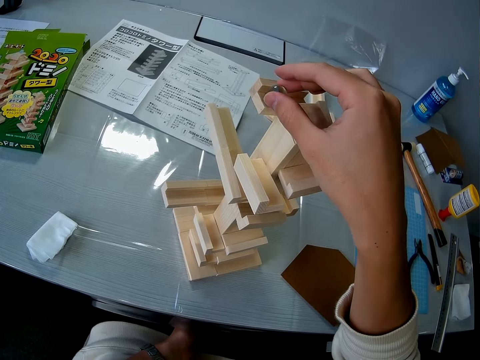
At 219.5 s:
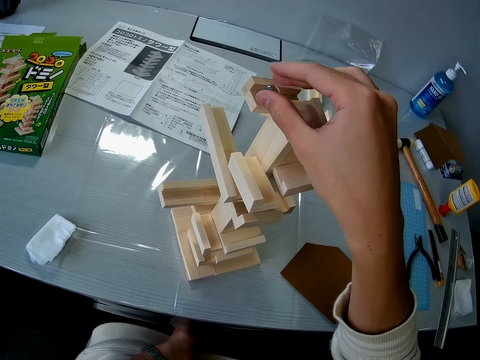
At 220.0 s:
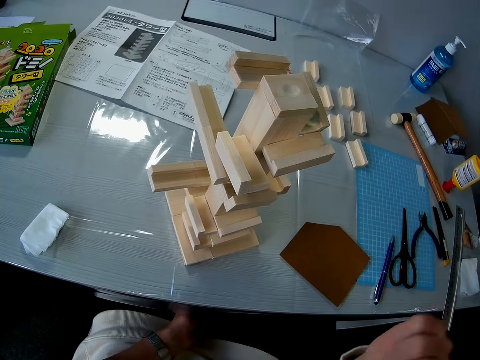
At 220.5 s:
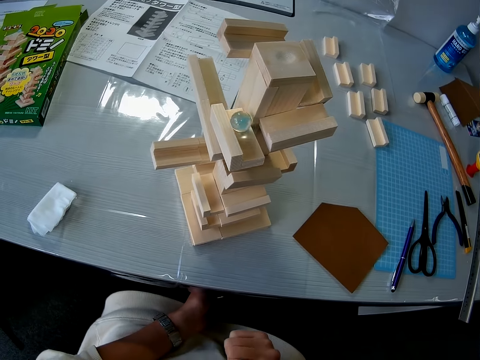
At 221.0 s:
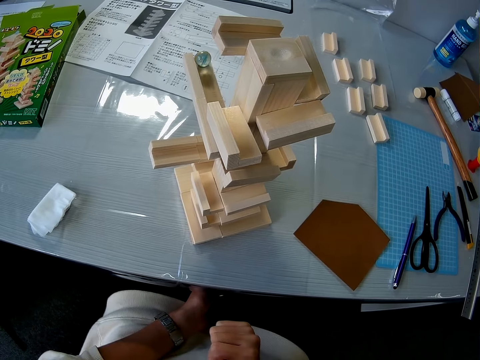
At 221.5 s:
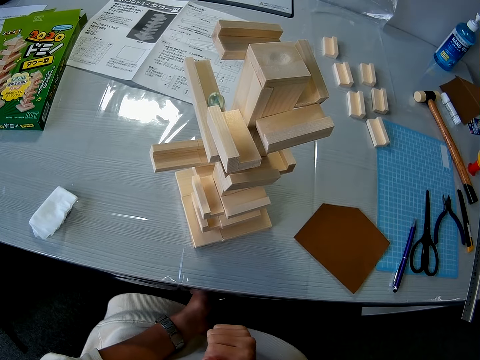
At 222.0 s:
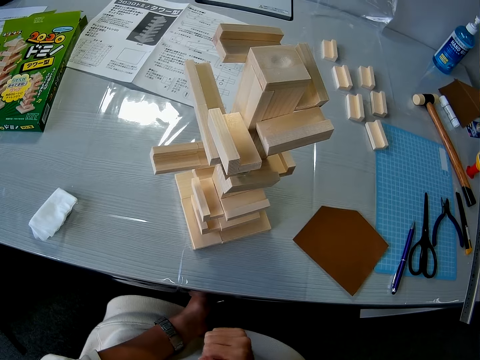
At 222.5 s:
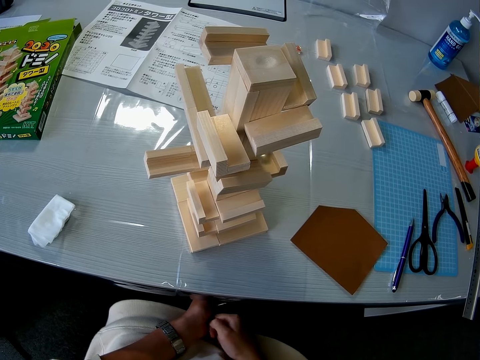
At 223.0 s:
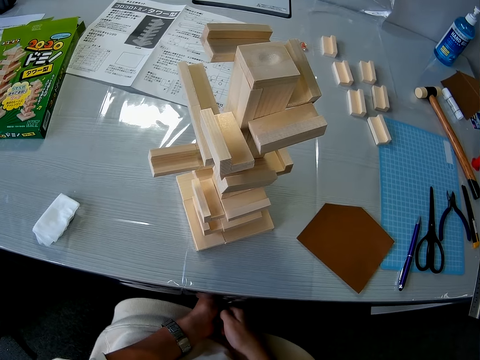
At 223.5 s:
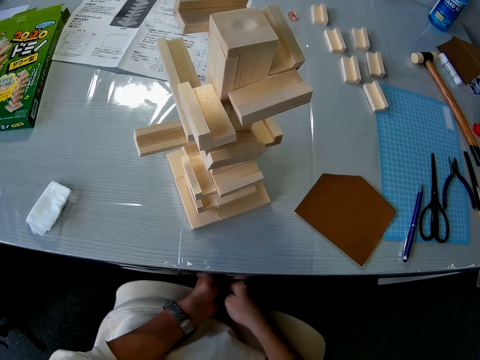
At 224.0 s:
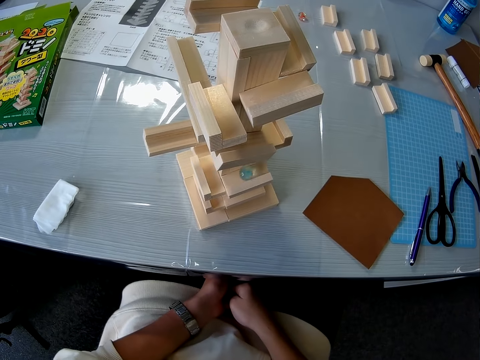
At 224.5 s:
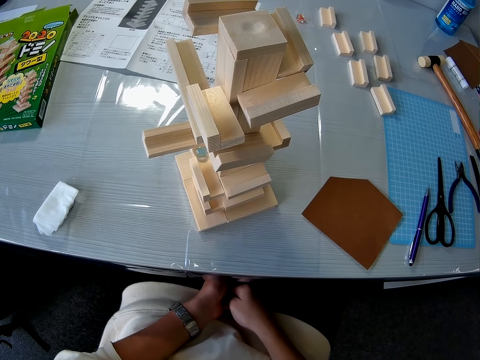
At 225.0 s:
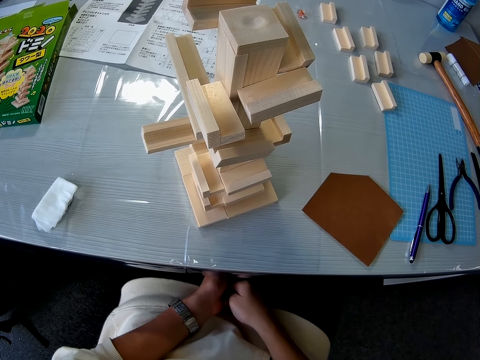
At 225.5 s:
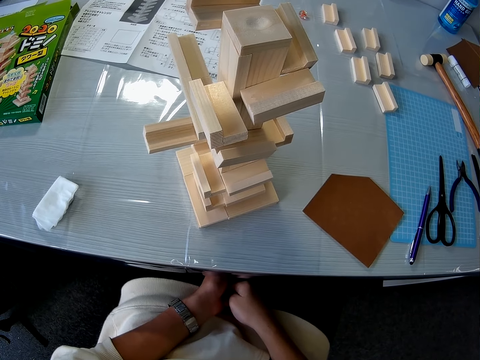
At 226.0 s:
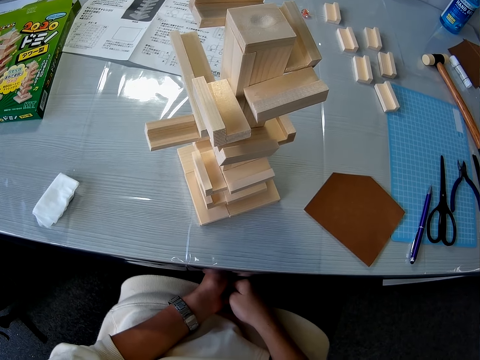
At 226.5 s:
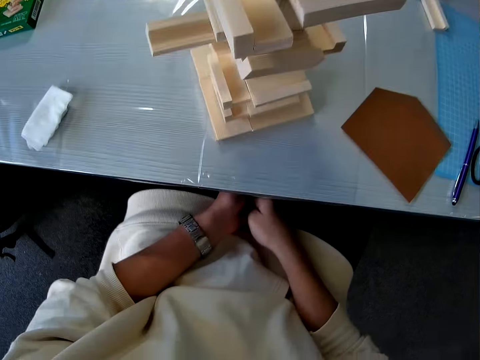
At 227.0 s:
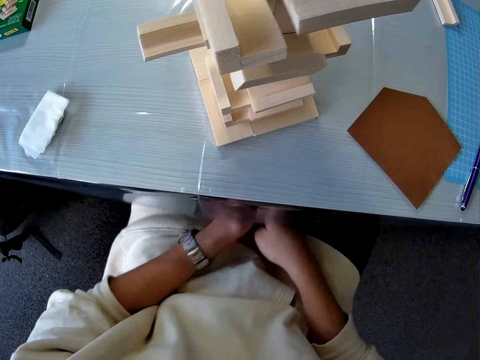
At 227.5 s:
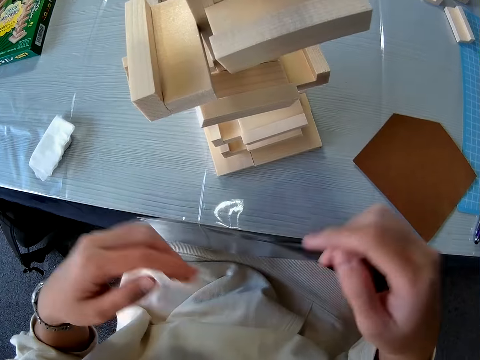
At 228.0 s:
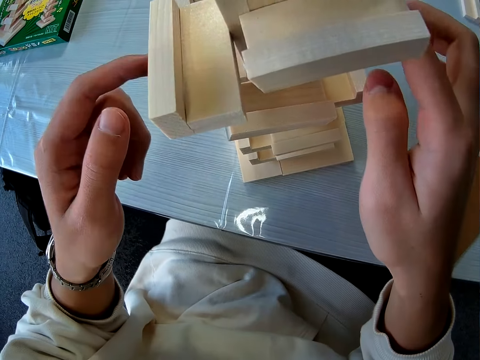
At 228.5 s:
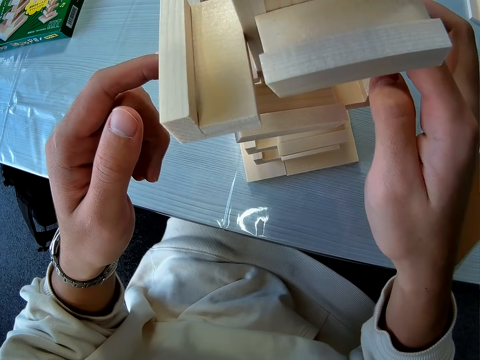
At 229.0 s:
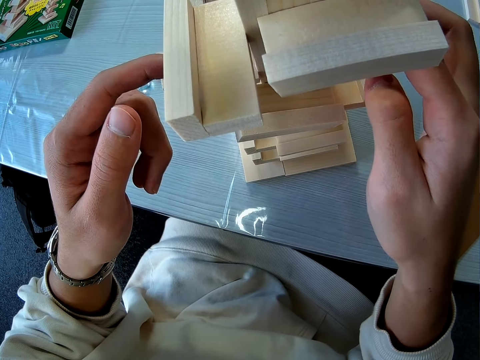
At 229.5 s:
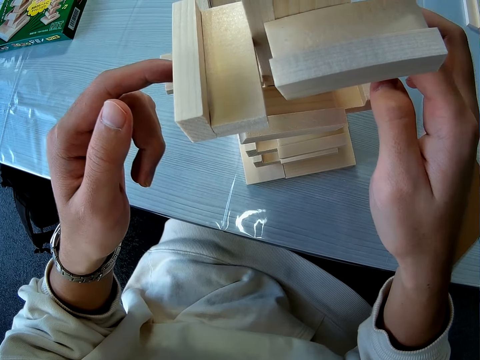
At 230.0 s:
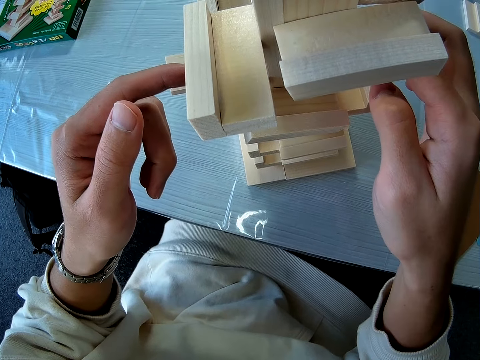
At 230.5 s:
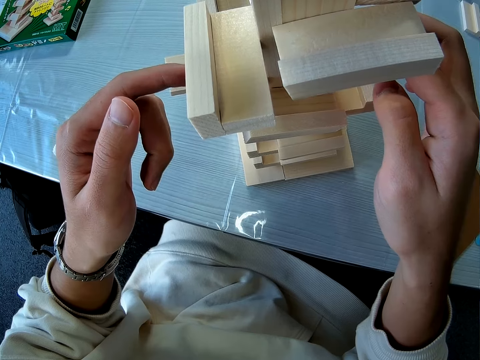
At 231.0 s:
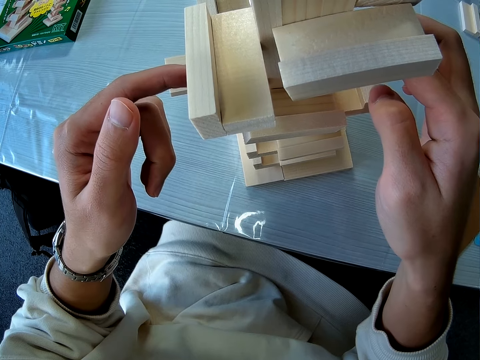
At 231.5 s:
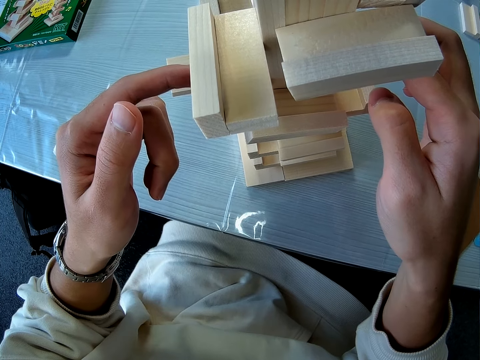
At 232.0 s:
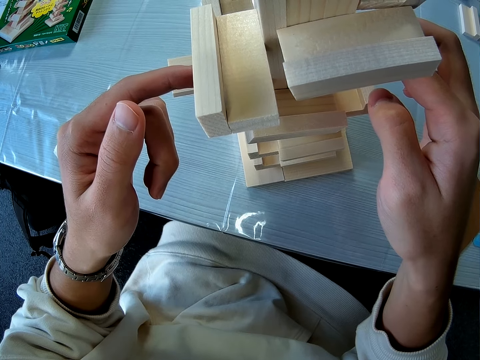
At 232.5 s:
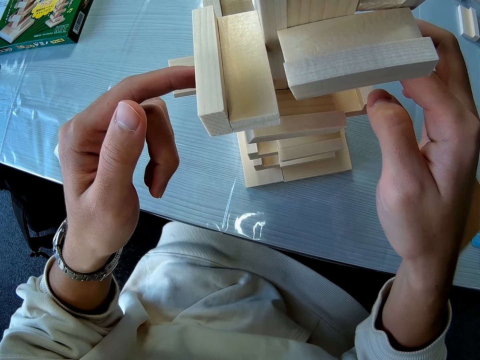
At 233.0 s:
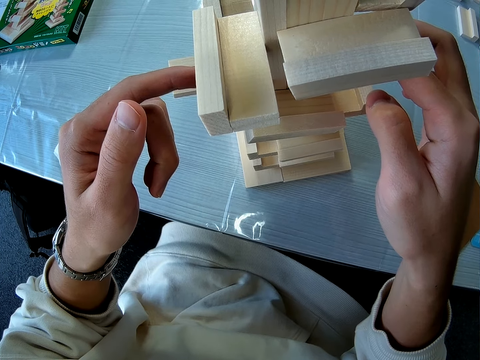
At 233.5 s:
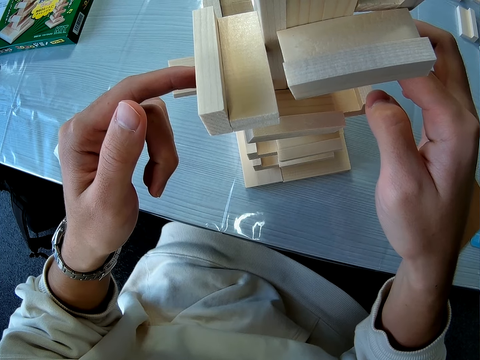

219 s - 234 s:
The camera wearer presses the wooden topple brick game with his two hands.

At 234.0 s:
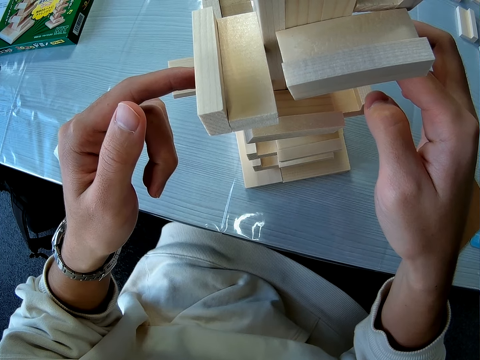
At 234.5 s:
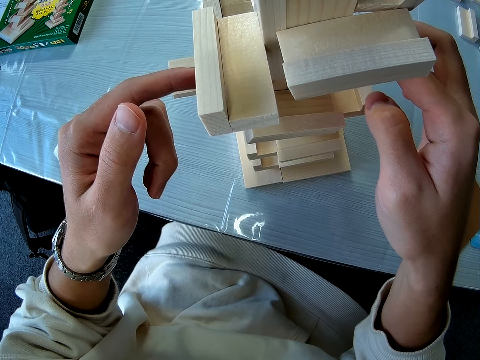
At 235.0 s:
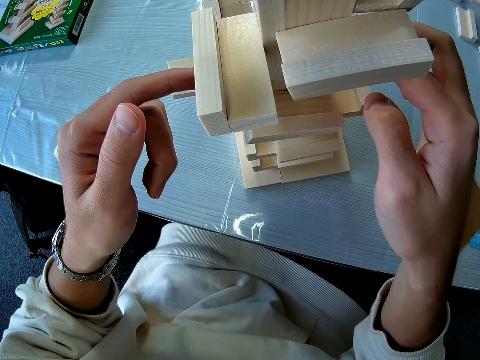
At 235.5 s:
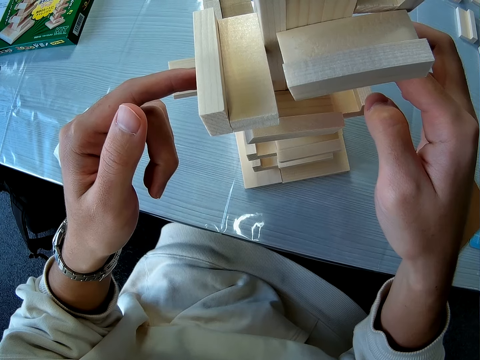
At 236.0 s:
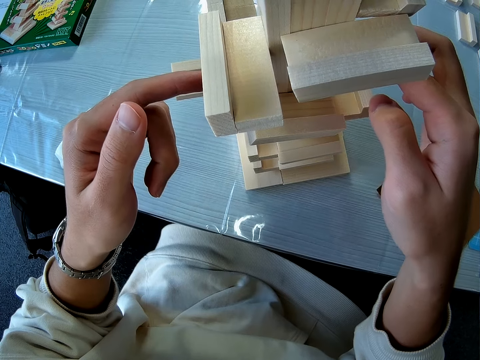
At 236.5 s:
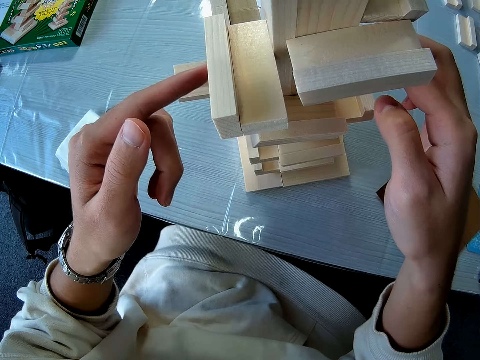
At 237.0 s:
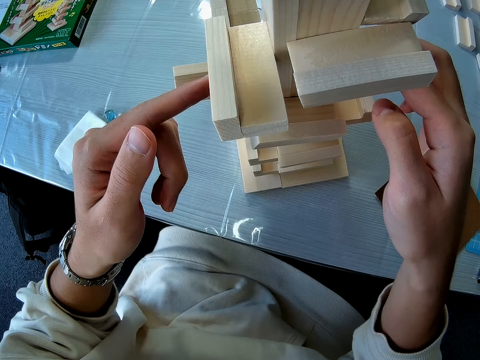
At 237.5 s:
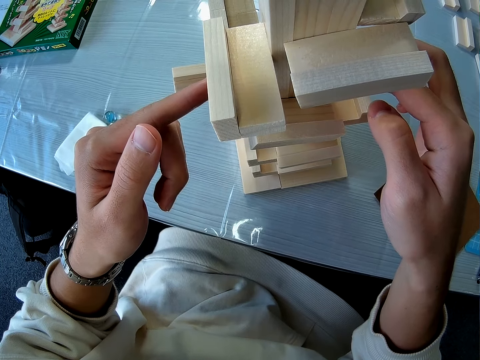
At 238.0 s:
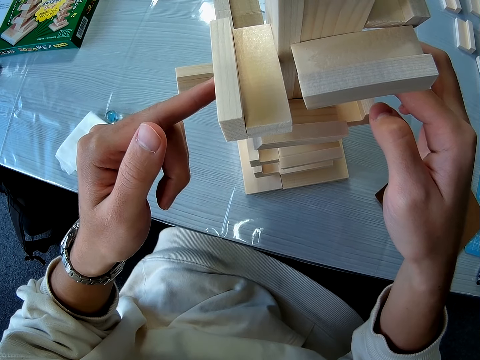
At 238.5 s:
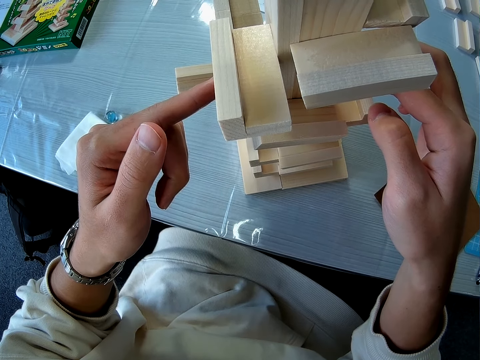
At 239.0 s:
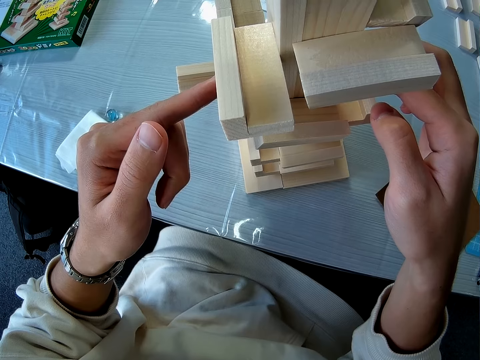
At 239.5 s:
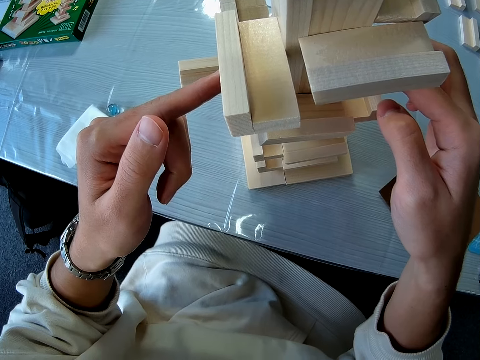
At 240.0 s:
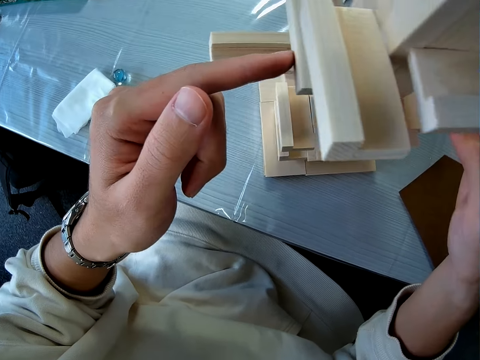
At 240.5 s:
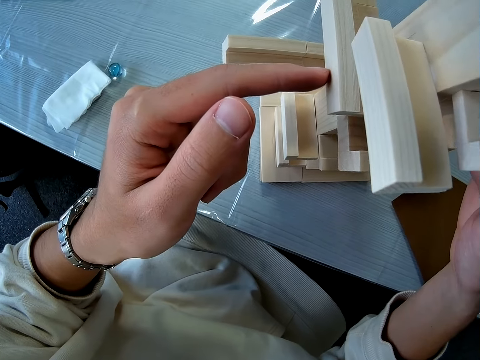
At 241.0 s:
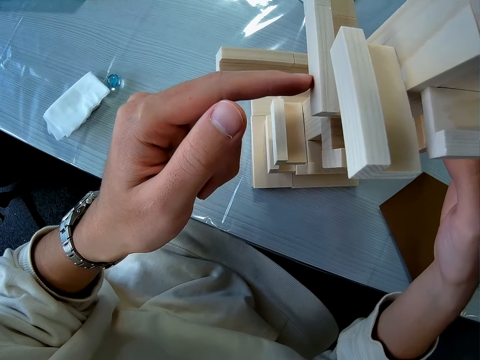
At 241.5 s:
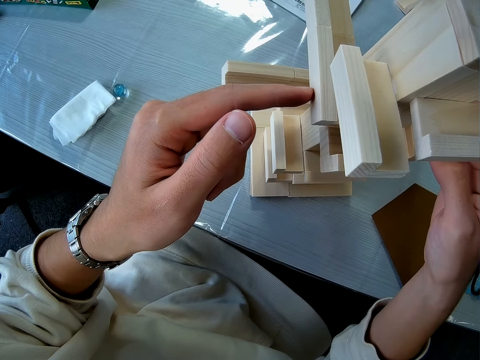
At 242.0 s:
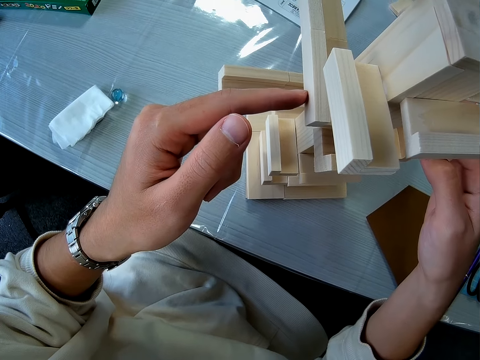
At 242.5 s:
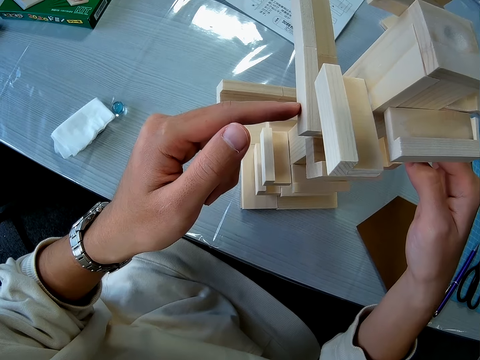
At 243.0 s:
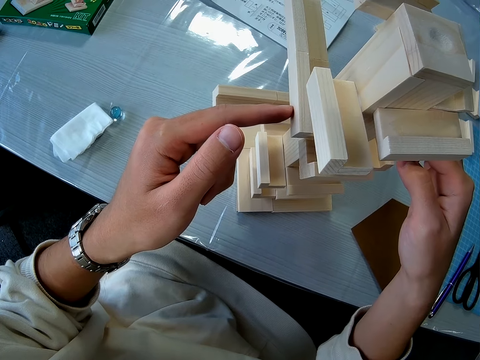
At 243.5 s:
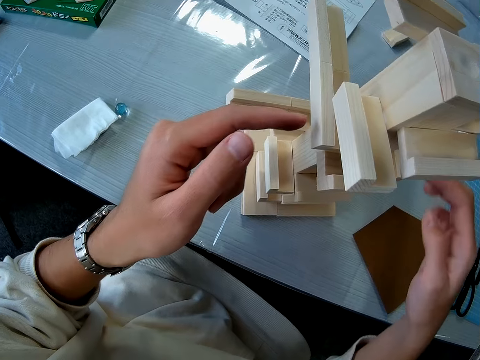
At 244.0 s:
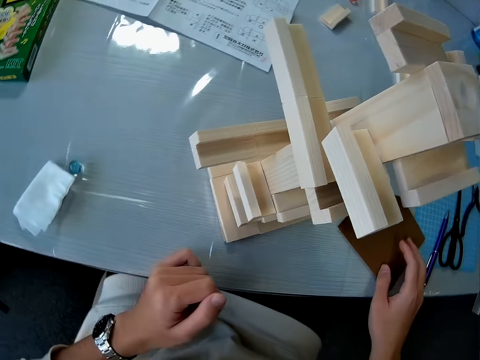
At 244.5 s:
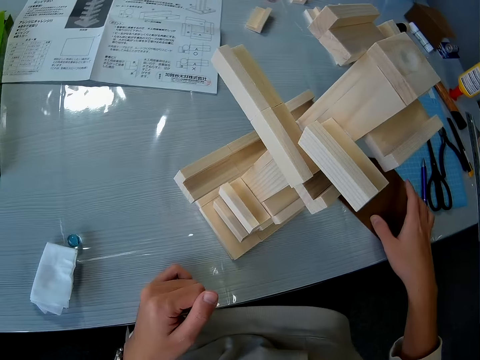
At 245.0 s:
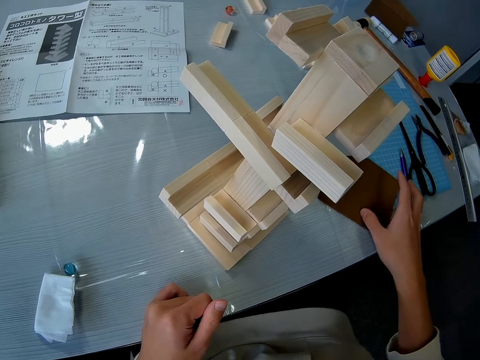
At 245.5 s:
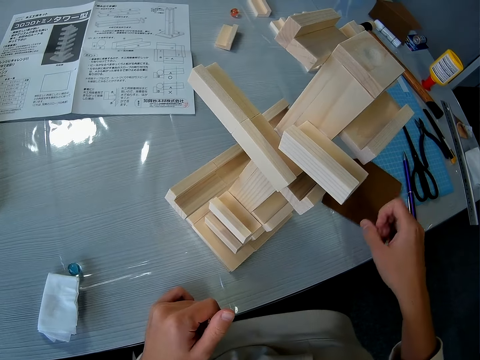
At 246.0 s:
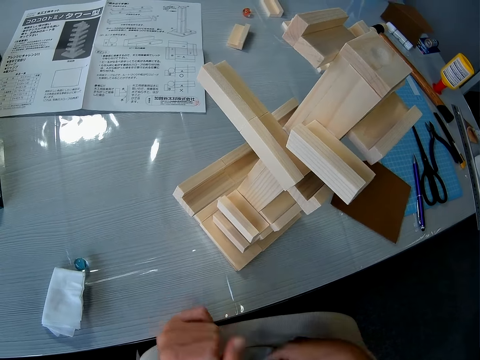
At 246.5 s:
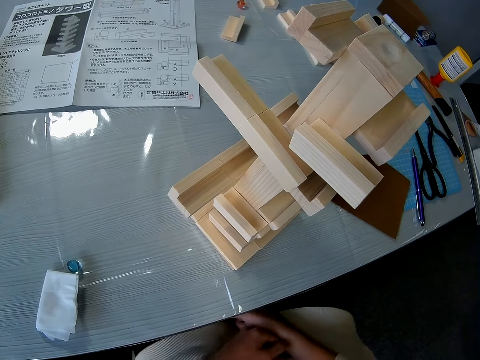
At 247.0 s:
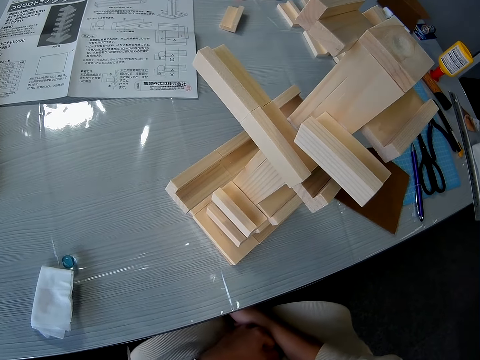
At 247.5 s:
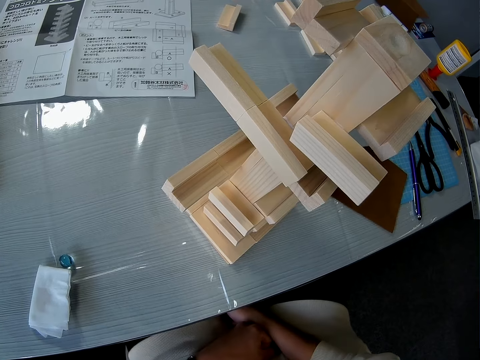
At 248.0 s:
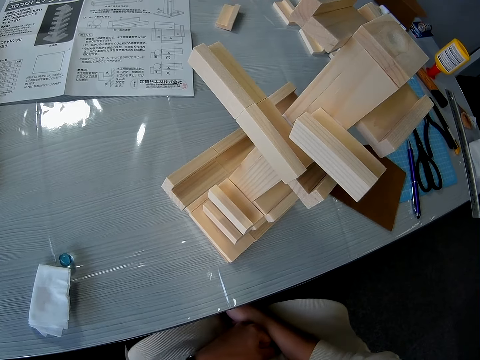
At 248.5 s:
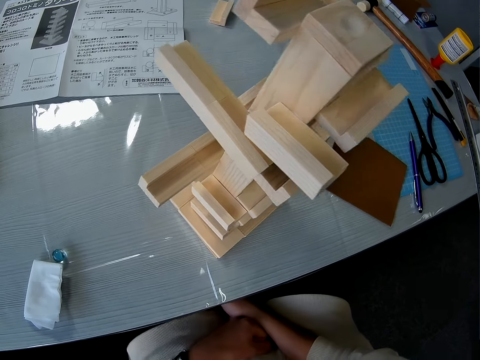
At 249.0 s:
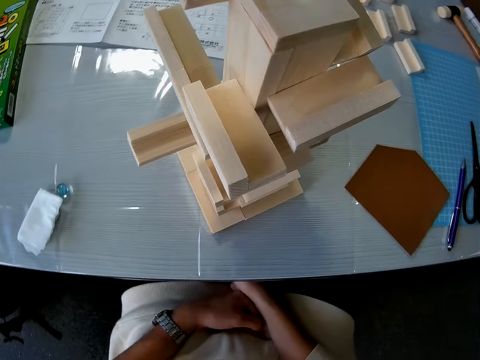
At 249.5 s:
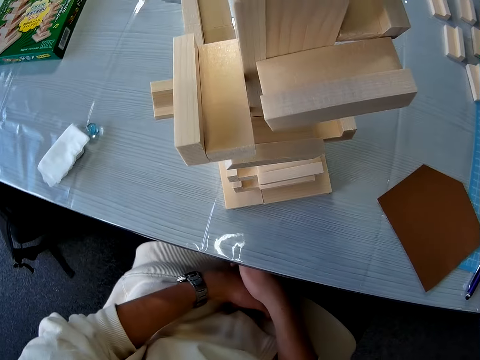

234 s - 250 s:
The camera wearer drops his two hands on the table. He takes the paper. He puts his hands on his lap.
